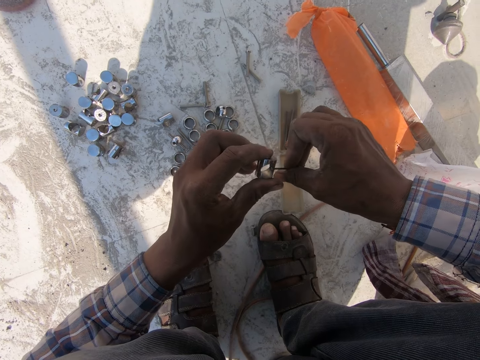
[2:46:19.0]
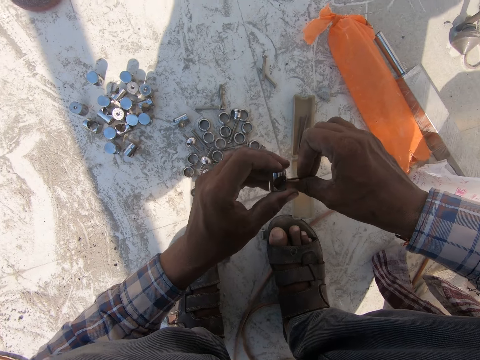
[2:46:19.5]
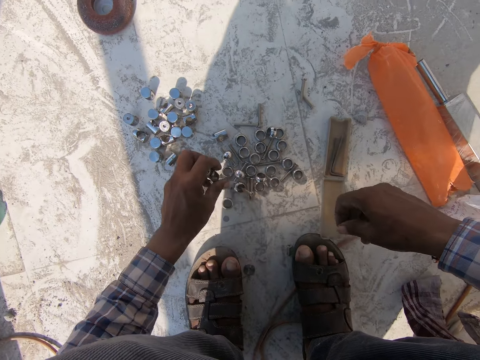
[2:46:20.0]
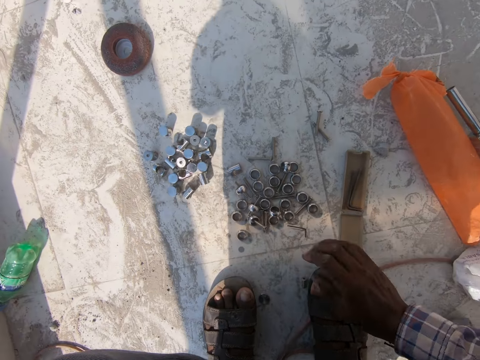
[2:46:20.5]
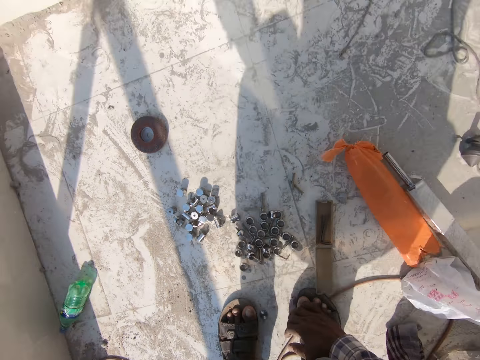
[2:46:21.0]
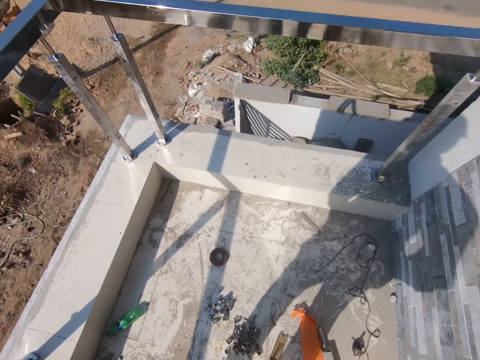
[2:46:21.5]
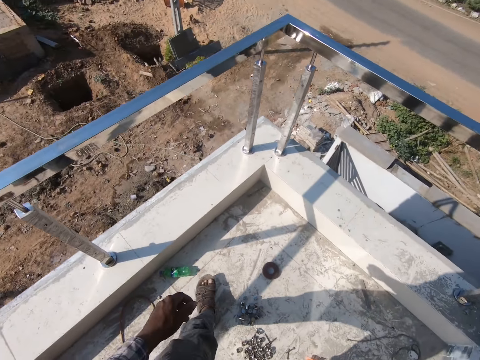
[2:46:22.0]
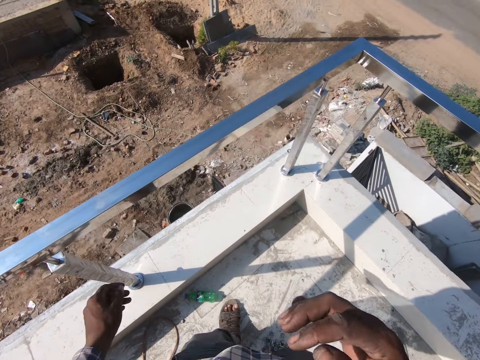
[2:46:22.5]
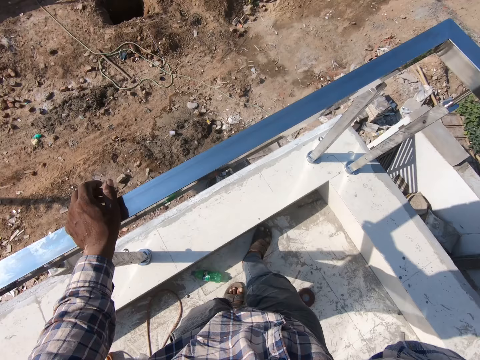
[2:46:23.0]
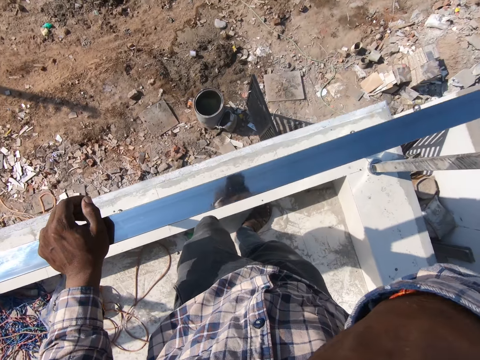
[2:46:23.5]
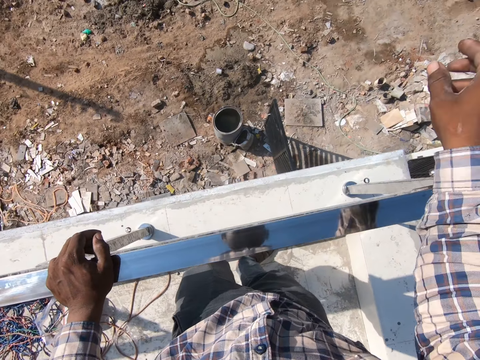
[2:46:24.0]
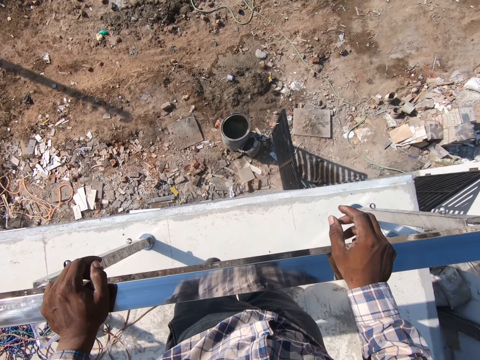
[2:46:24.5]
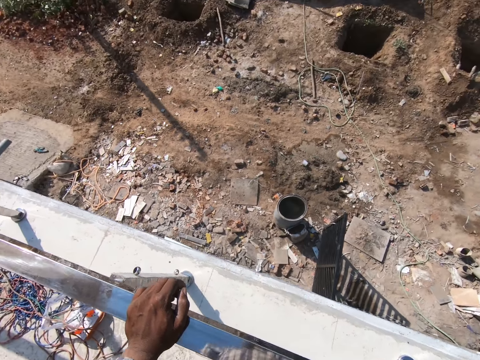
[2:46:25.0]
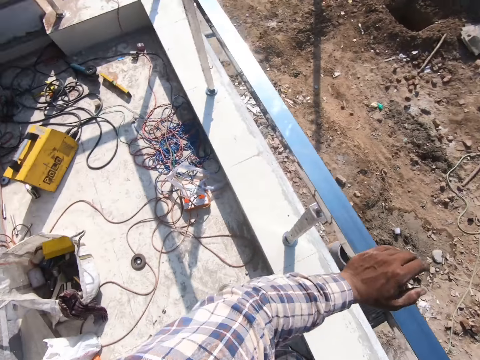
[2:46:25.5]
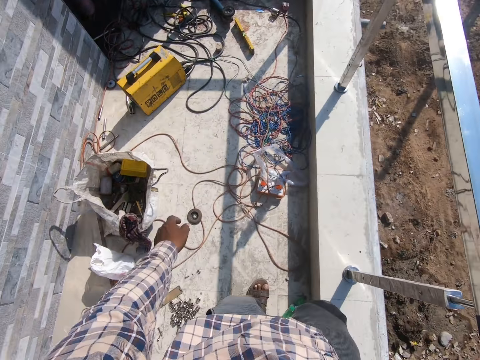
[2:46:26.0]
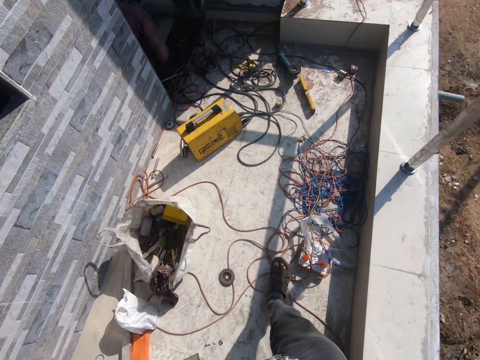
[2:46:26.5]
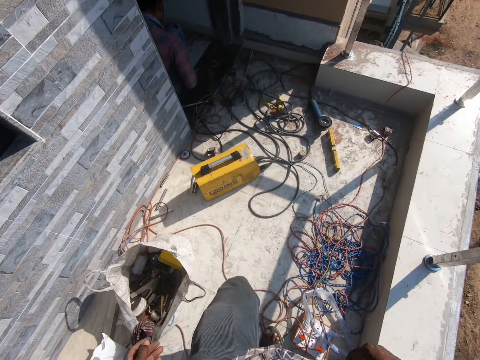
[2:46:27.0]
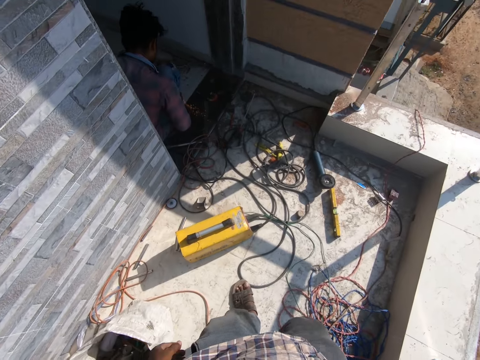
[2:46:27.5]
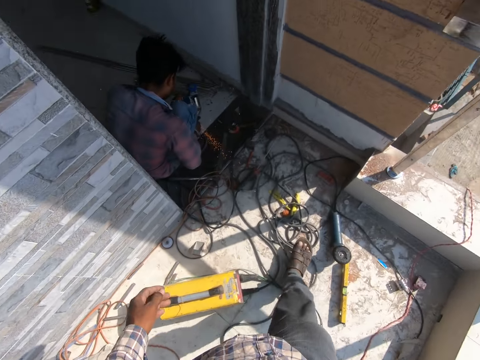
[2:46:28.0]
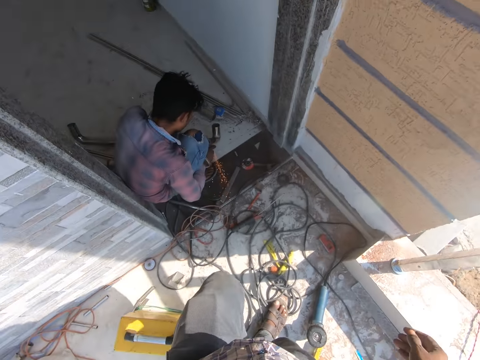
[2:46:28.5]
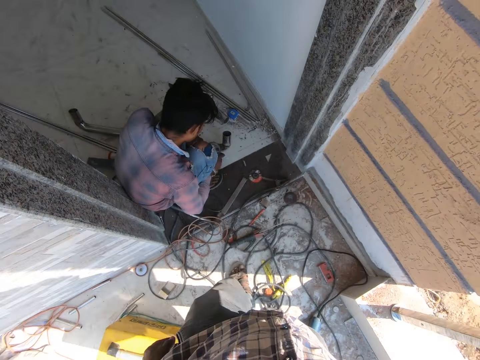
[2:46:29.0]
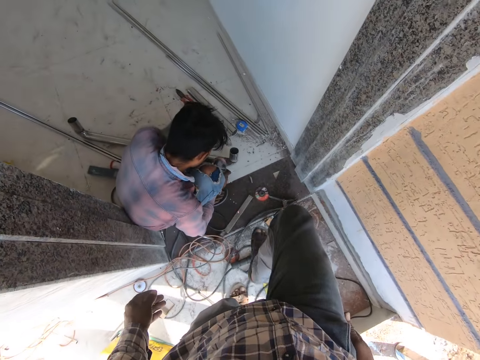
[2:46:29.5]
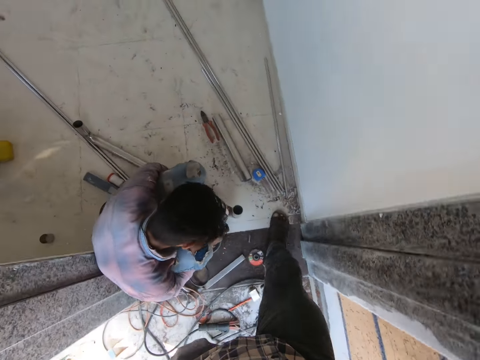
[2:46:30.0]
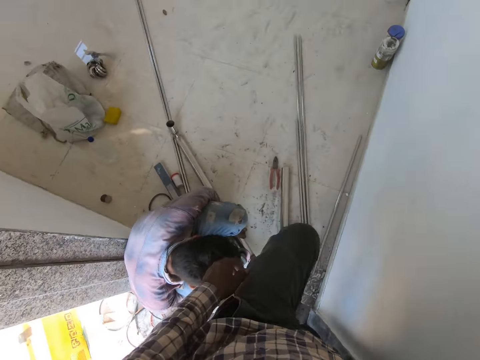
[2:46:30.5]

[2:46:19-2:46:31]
The camera wearer puts the nut or metal connector down. He drops the allen key. He stands up. He touches the metal bar. He removes something from his mouth. He holds on the steel. He throws something. He walks in the compound. A person welds the metals with a welding machine.

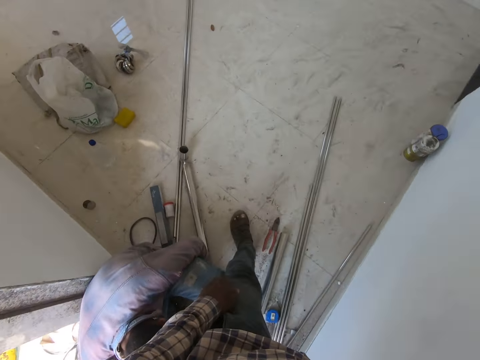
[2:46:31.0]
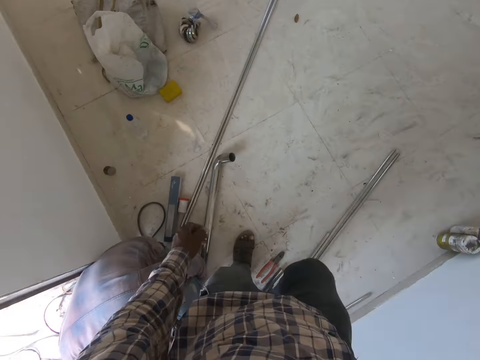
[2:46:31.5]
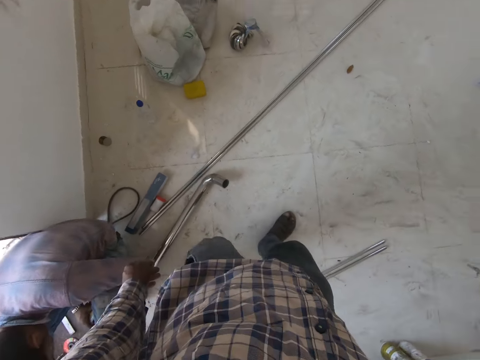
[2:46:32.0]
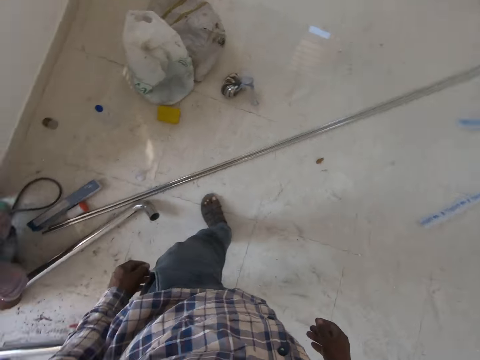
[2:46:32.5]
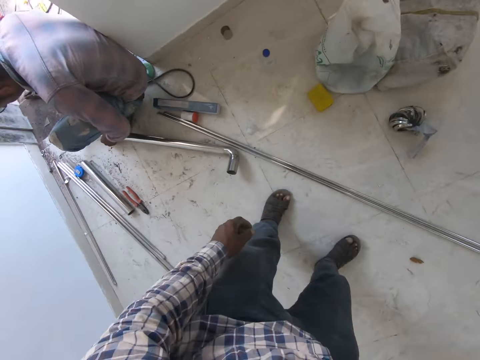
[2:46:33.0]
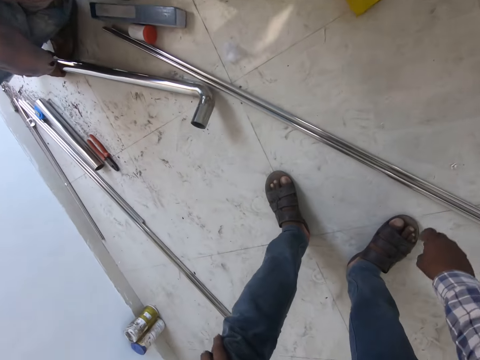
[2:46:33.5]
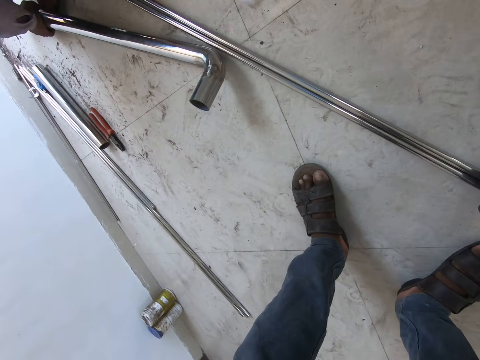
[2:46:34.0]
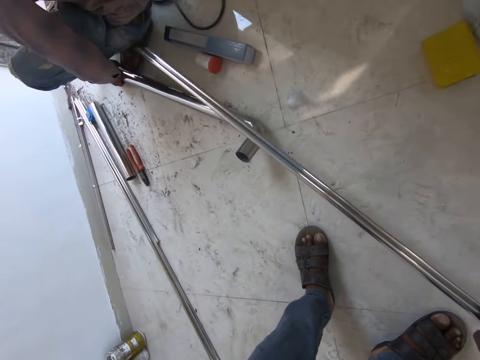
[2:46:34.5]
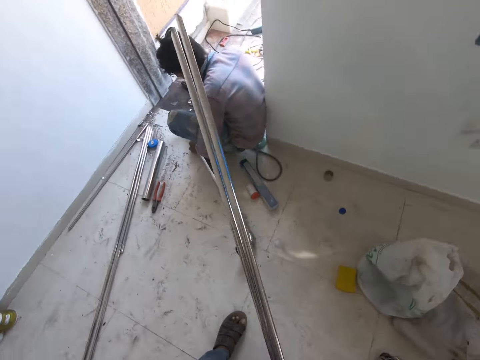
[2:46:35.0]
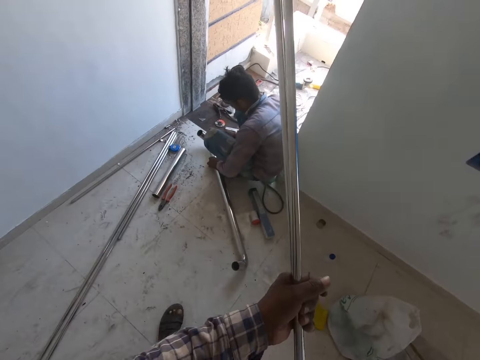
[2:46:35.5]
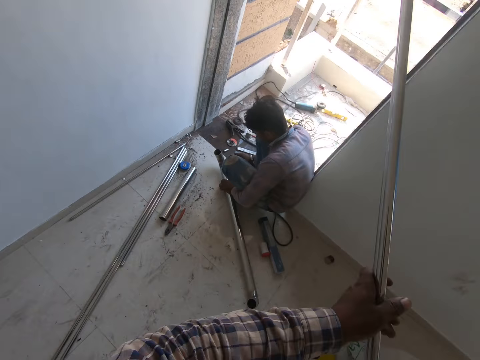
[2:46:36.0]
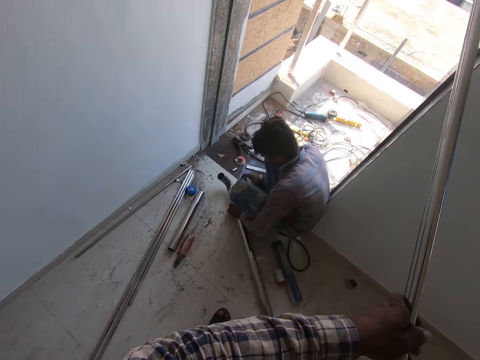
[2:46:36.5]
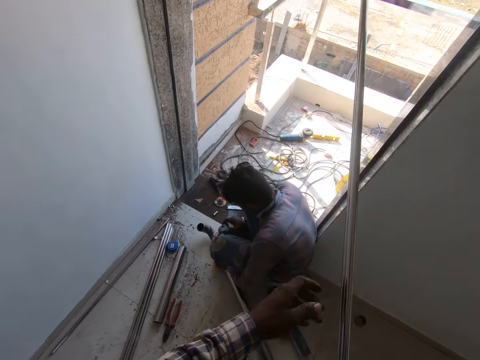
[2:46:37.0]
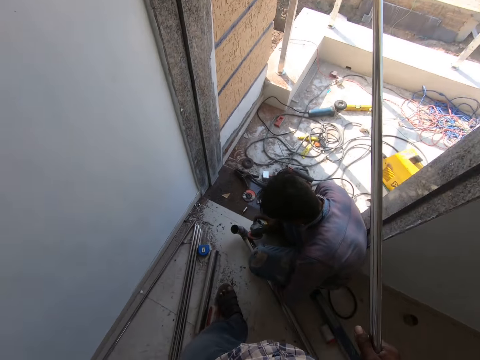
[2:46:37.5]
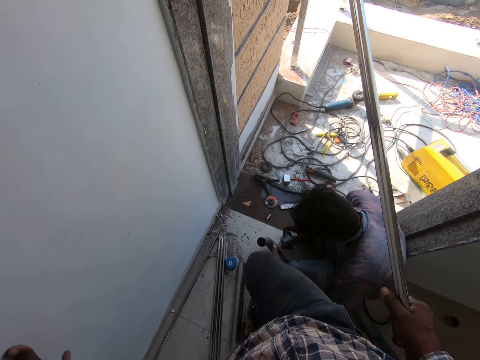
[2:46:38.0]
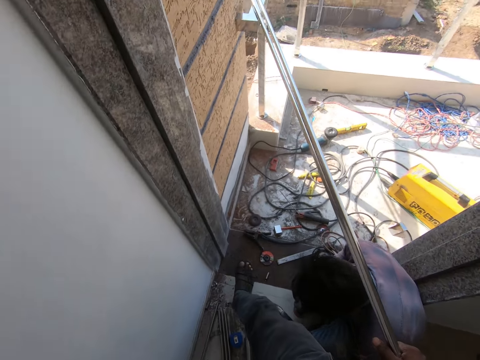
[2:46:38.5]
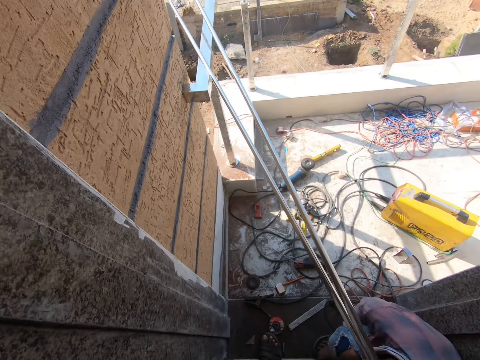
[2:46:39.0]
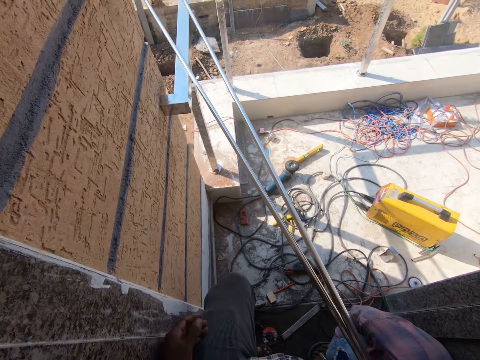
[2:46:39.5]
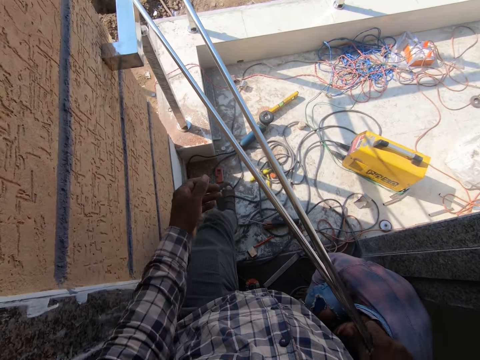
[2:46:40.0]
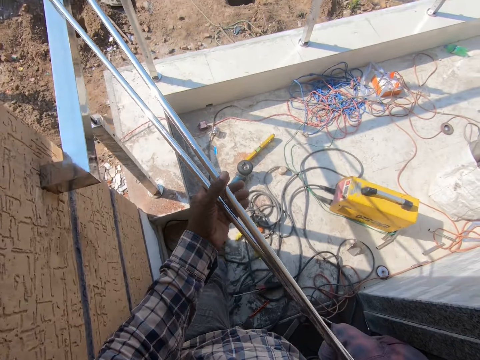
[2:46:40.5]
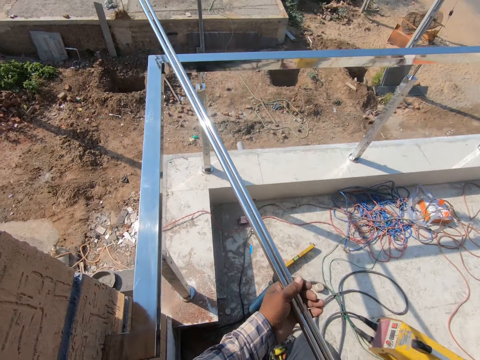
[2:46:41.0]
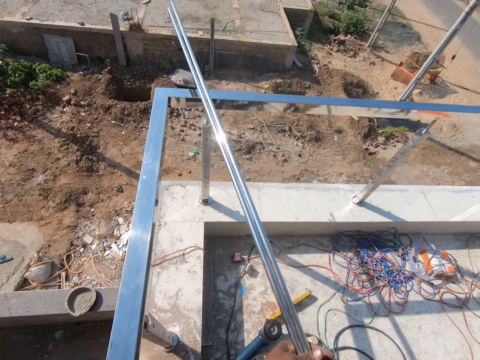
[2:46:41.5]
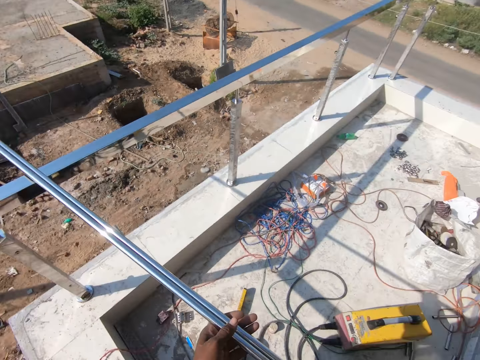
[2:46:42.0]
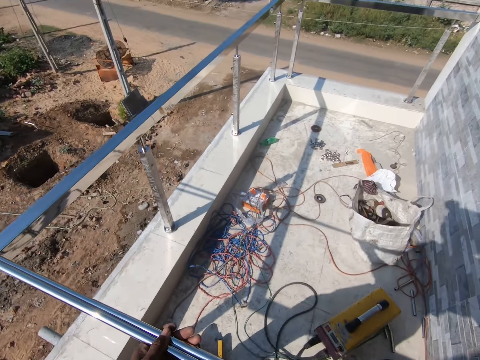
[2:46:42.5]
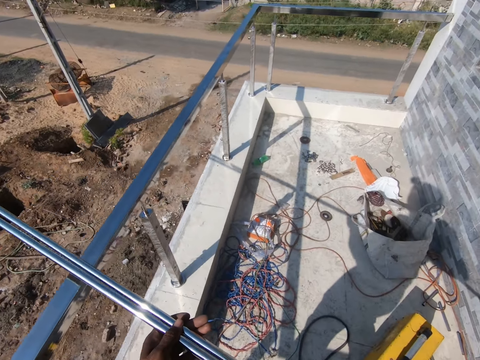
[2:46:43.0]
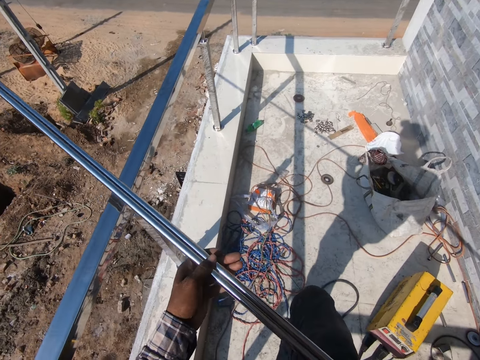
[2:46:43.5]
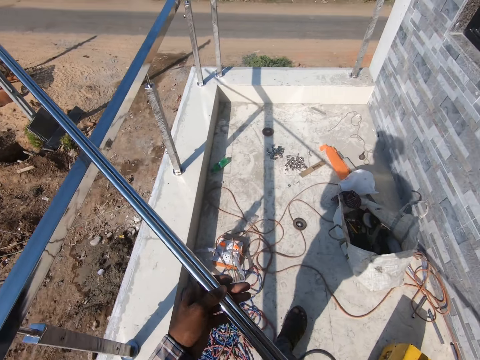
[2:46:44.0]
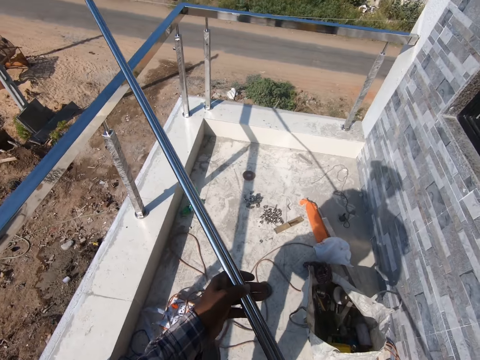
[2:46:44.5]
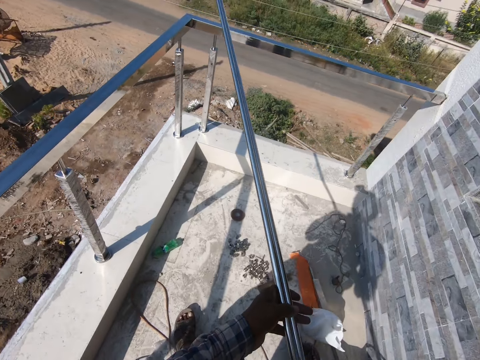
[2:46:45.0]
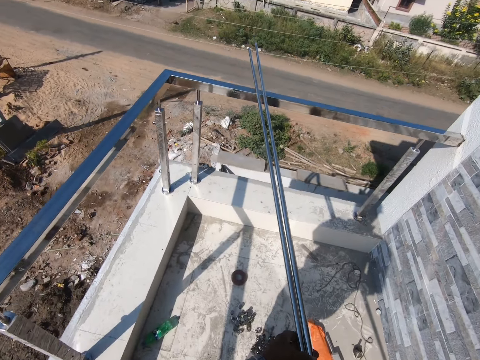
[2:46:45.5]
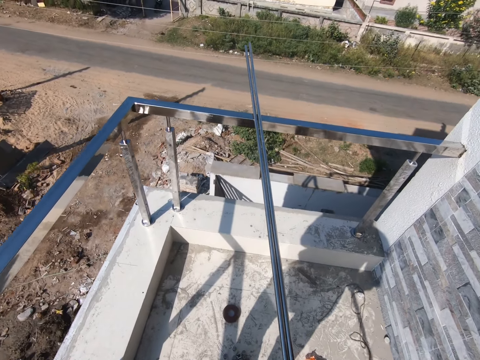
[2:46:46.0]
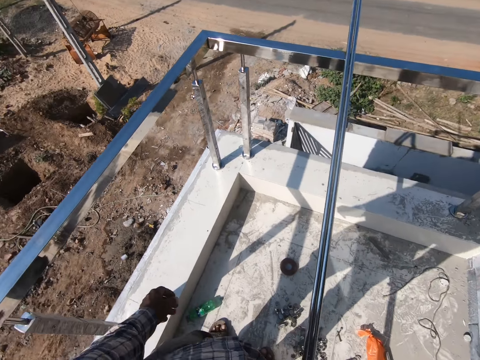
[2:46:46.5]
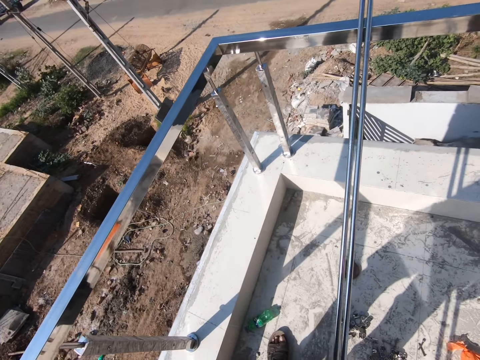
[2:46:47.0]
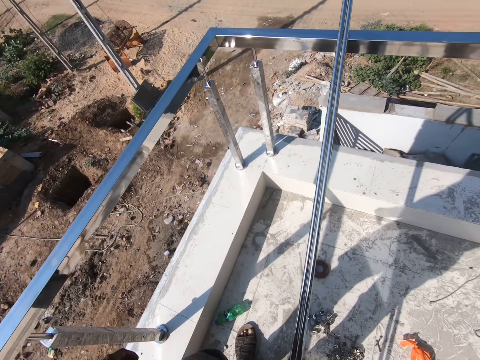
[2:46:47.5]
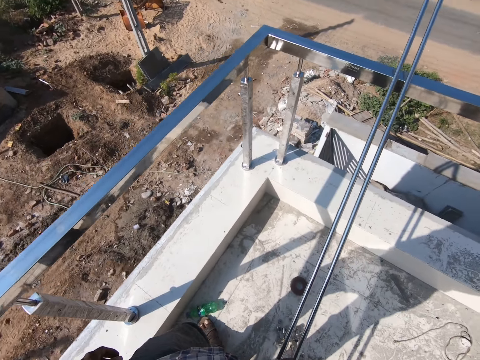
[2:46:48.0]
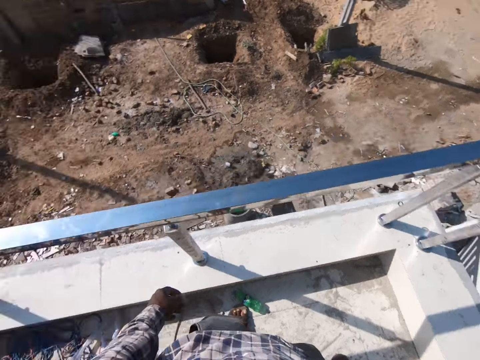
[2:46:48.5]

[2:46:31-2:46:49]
The camera wearer picks the steel rod from the ground. They walk in the compound. They put the steel rod down. They look around the compound.
